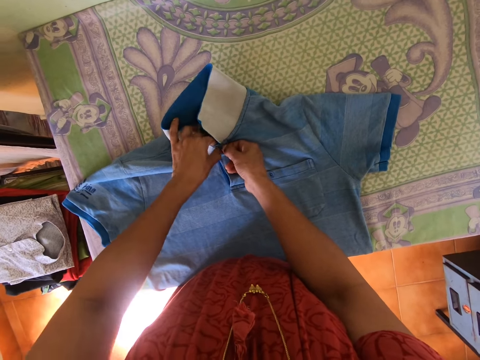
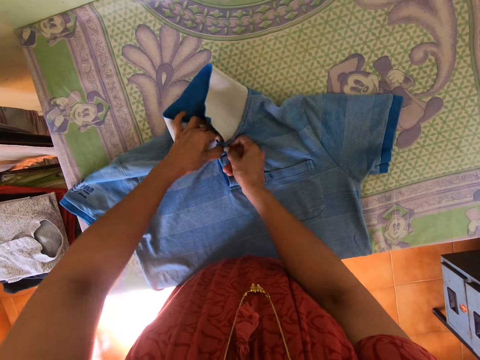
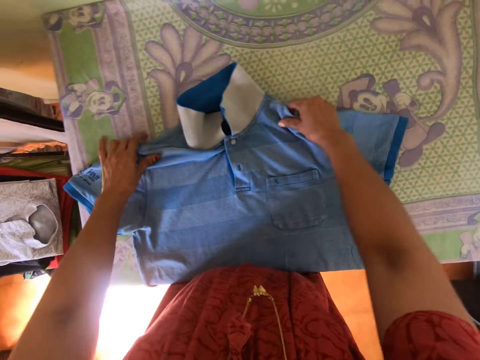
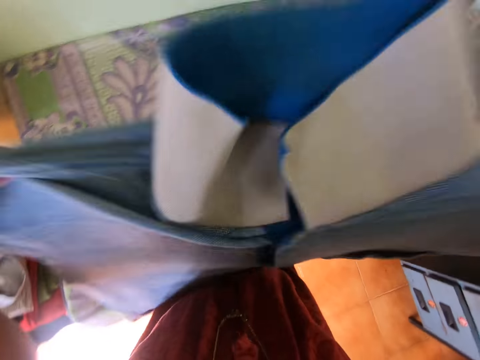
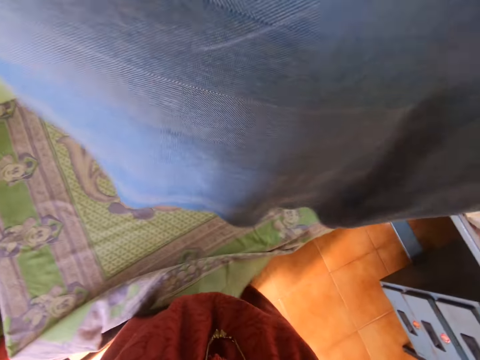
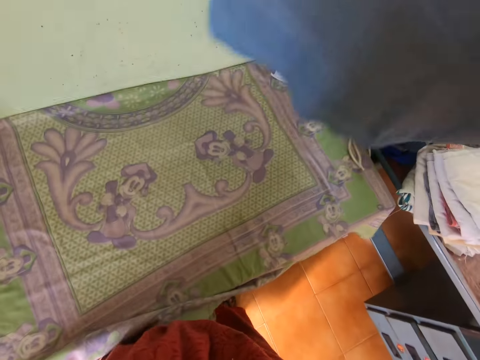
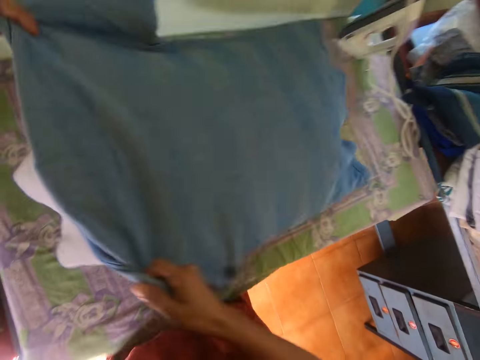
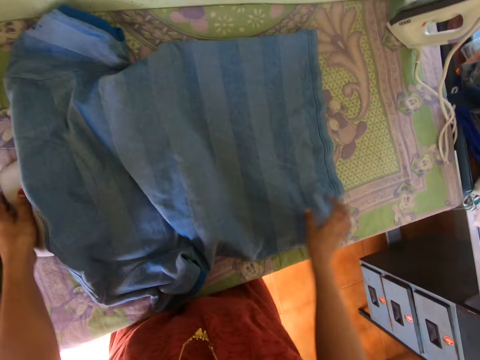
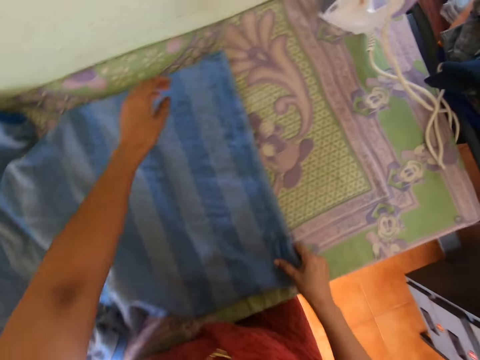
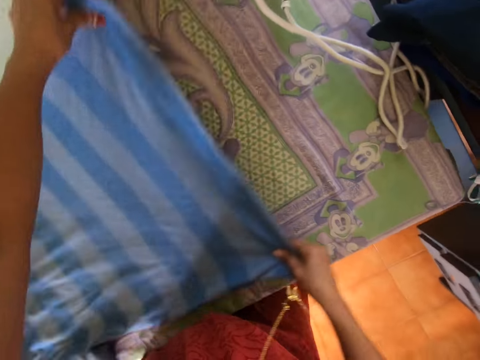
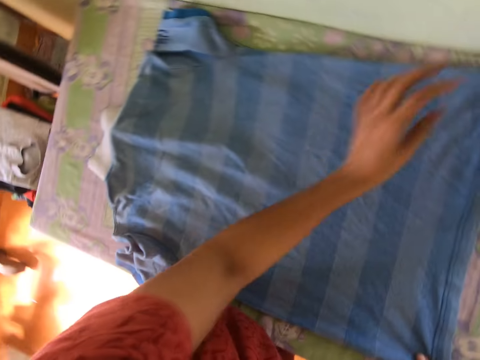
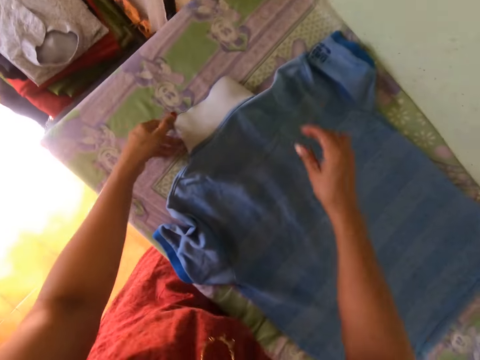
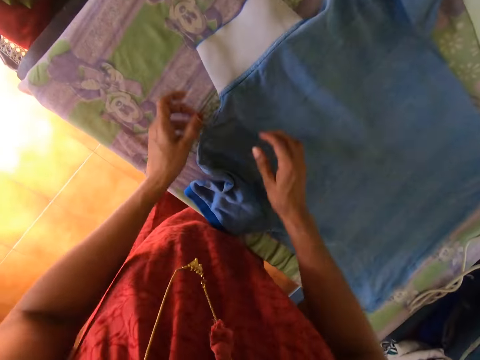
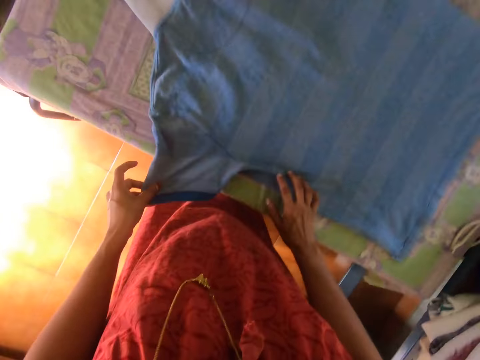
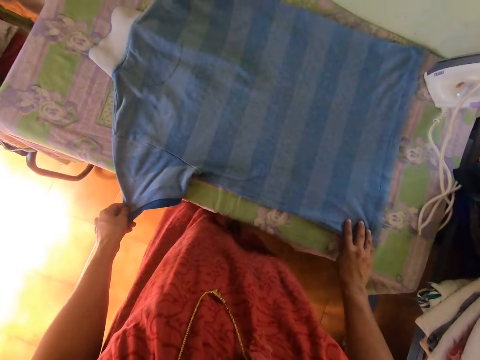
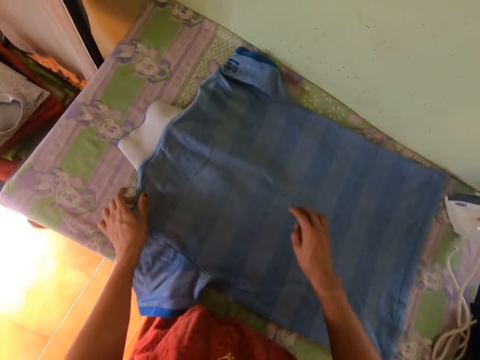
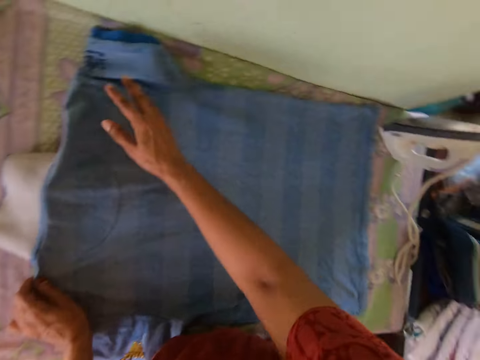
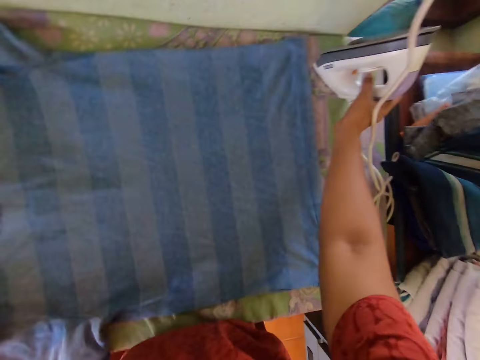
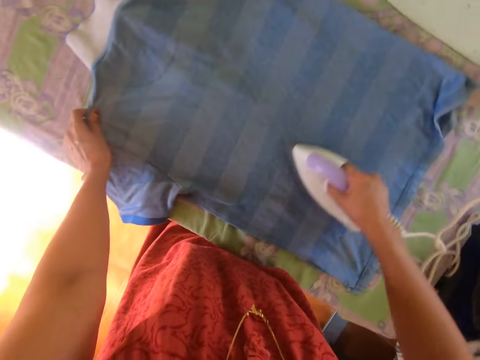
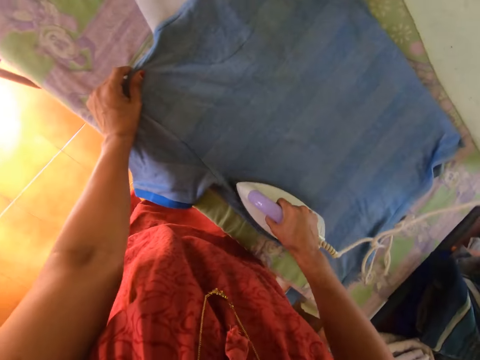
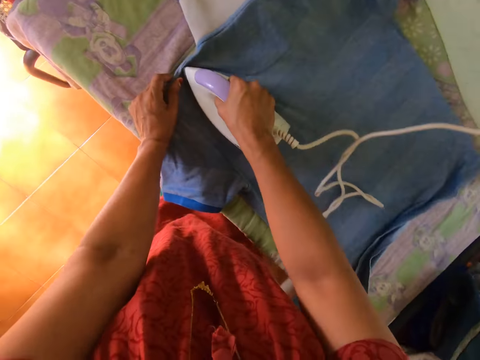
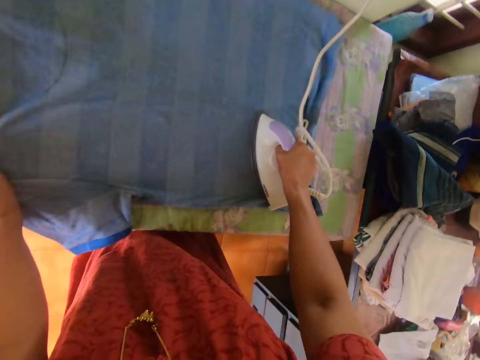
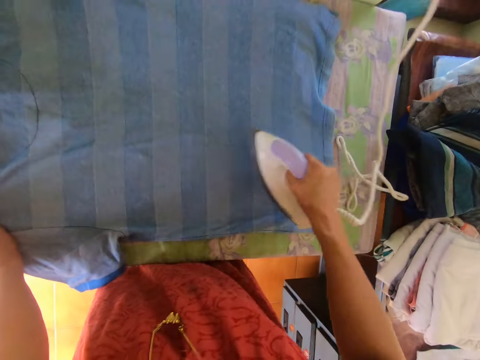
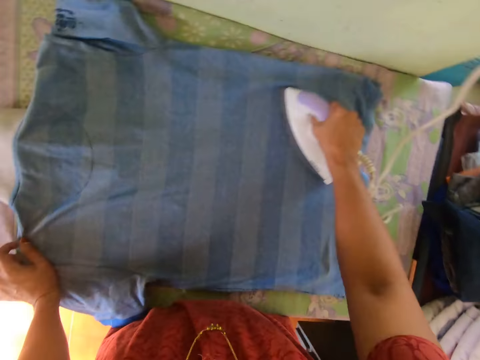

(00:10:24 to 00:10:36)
The camera wearer lifts the cloth. He turns the t-shirt on the ironing board with both hands. He drops the cloth. He adjusts the t-shirt on the ironing board with both hands. He picks up the iron from the ironing board with his right hand. He presses the t-shirt on the ironing board with the iron in his right hand.

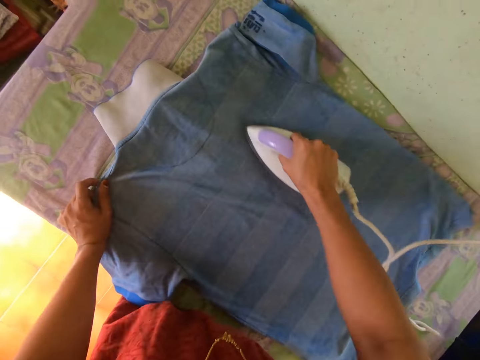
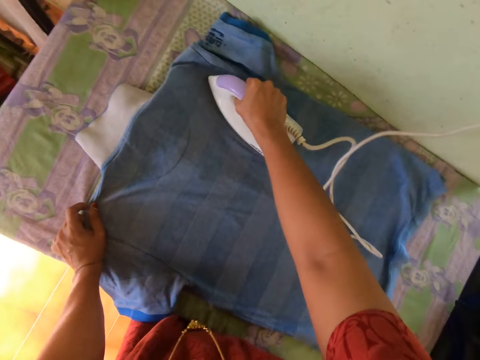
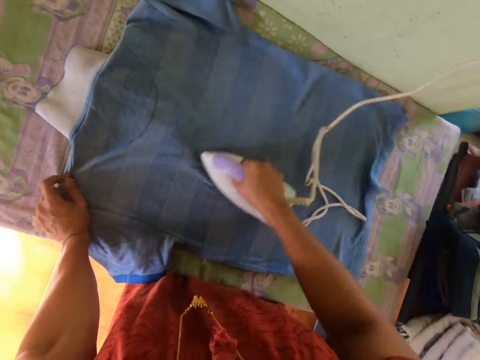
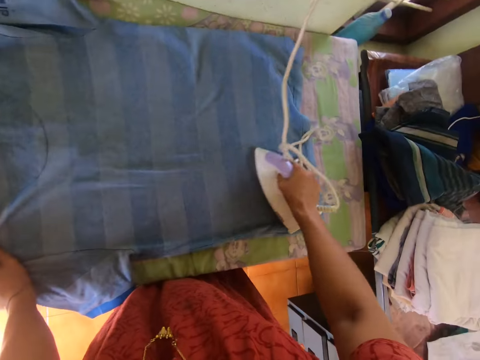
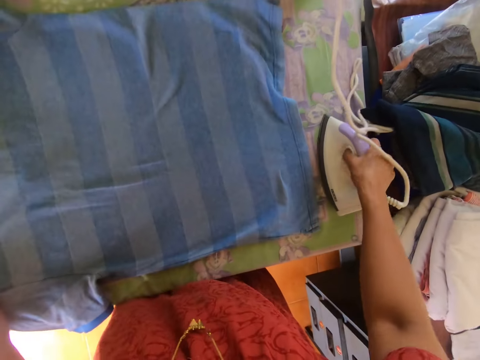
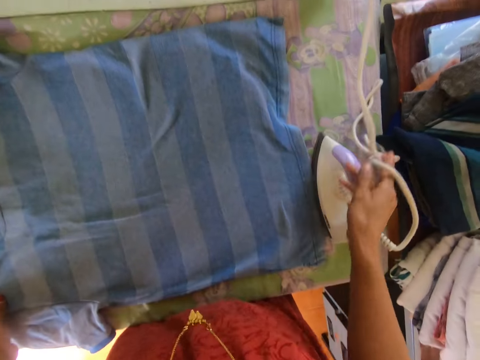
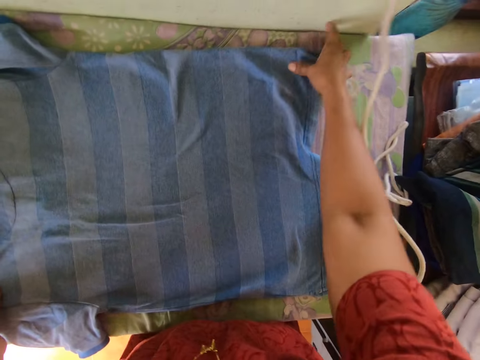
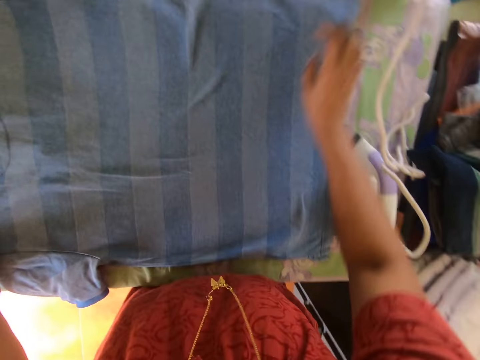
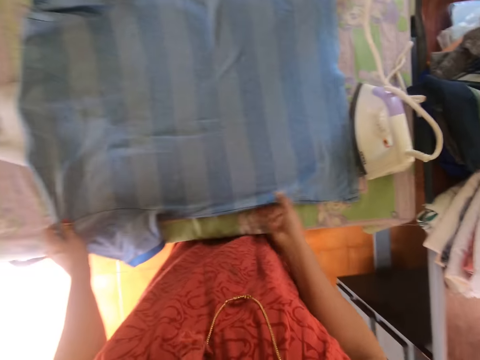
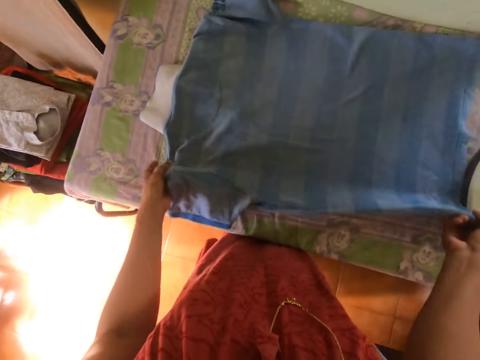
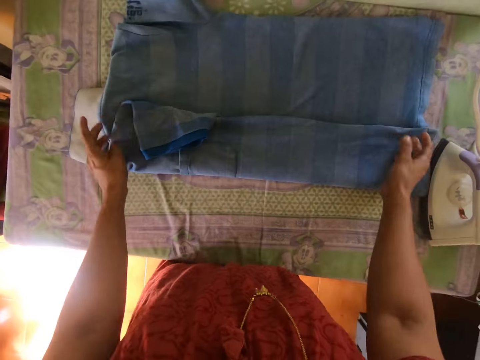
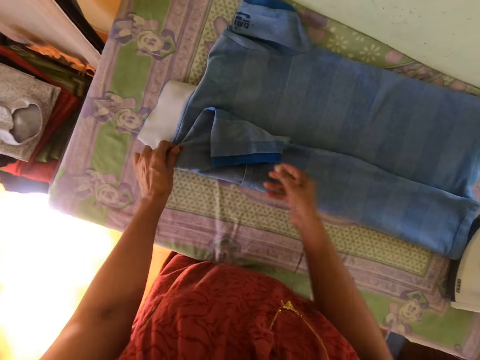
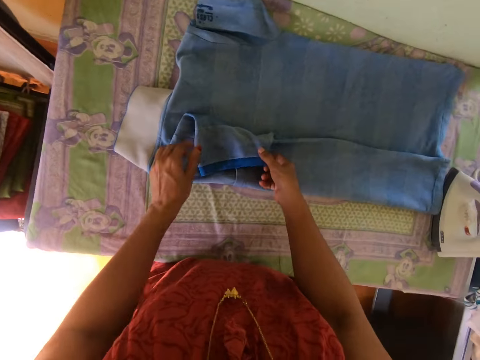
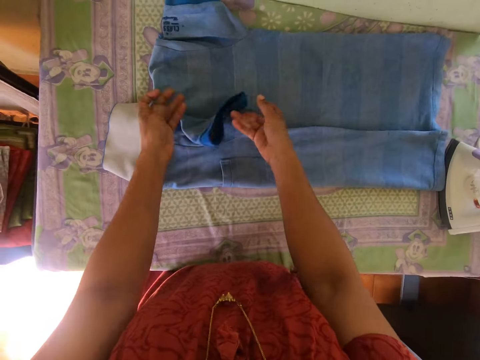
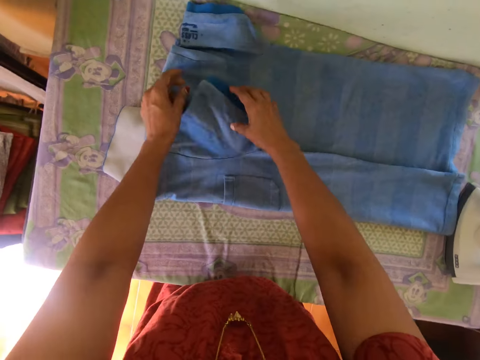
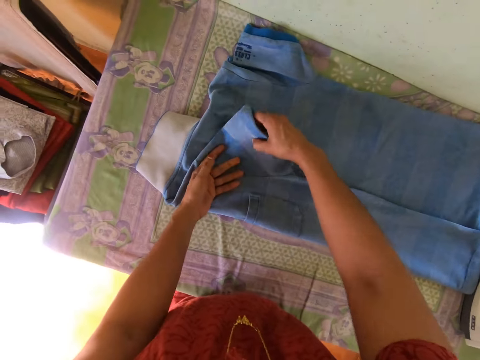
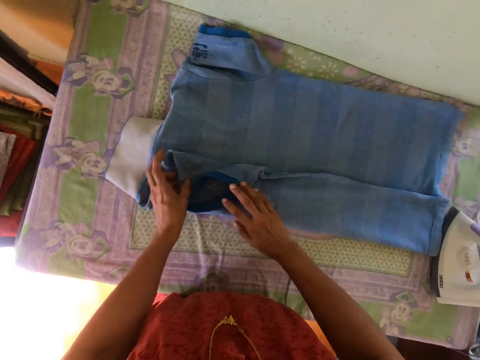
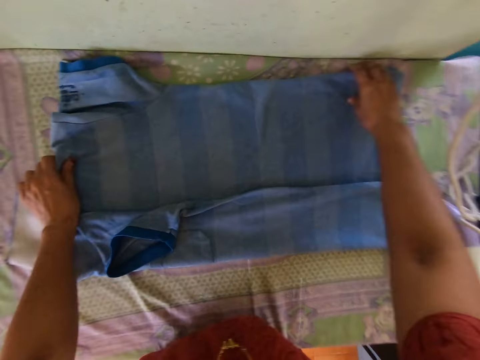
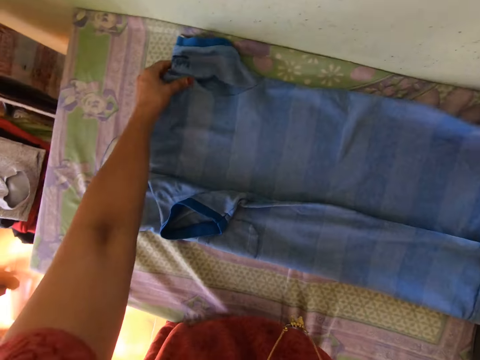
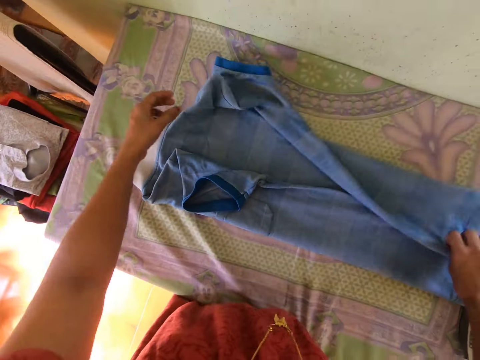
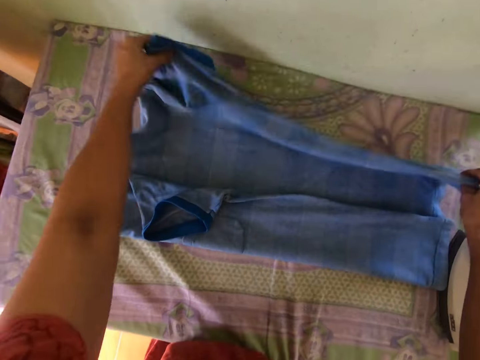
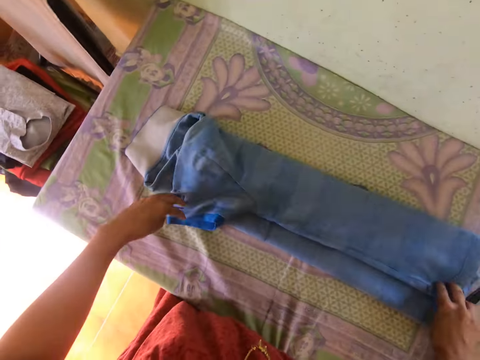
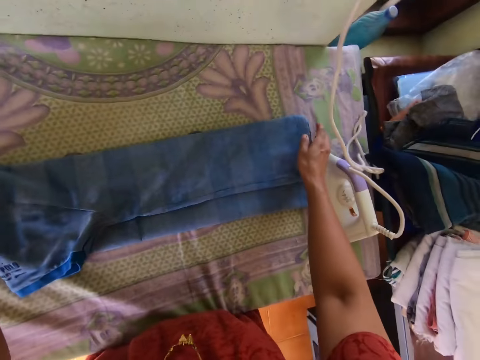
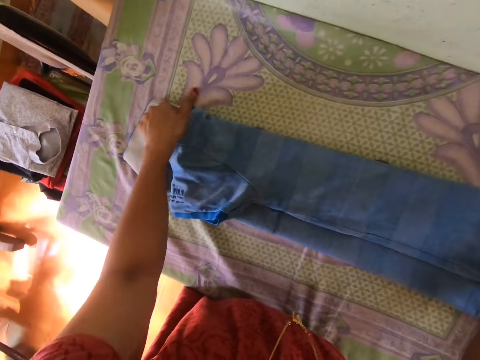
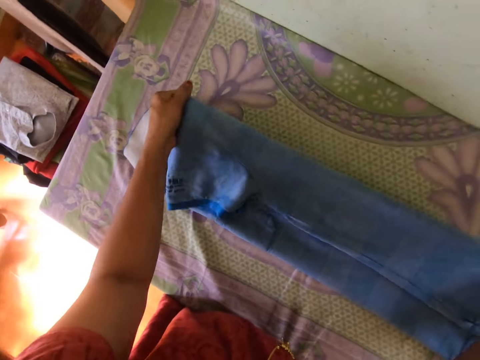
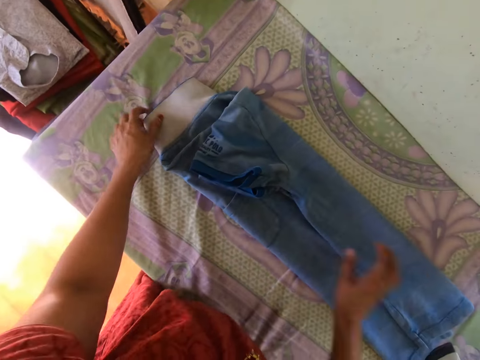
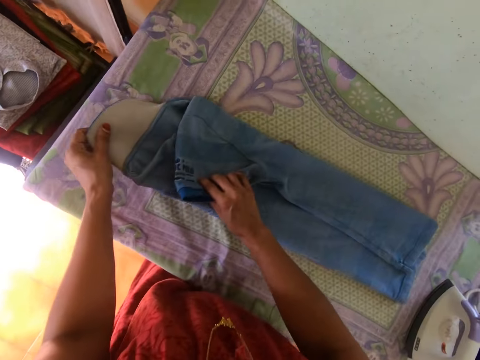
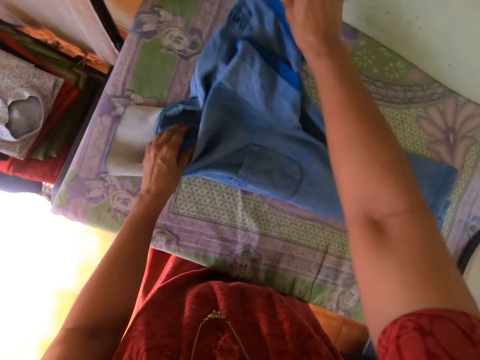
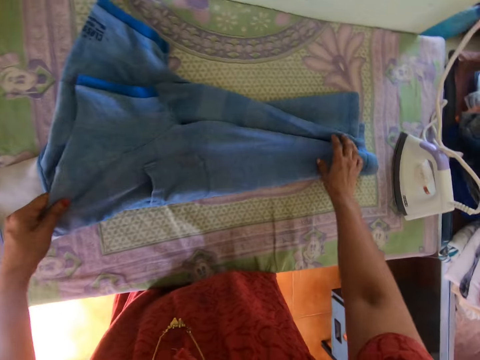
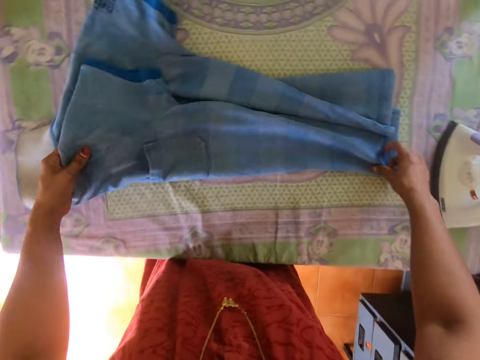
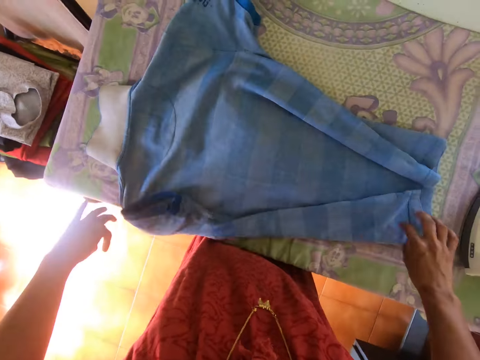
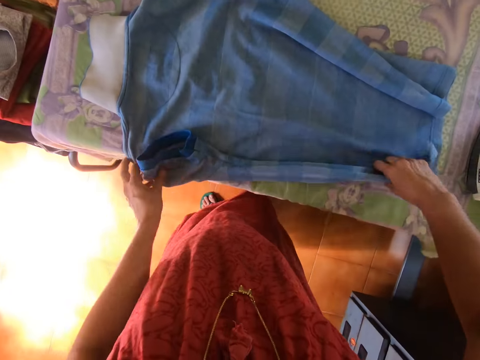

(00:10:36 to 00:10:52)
The camera wearer drops the iron on the ironing board with his right hand. He adjusts the t-shirt on the ironing board with both hands. He folds the t-shirt with both hands. He unfolds the cloth.
